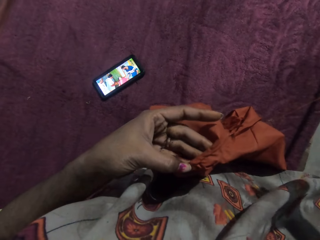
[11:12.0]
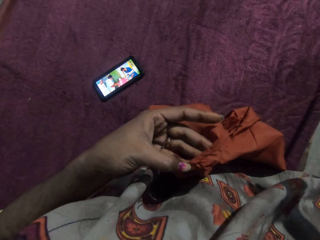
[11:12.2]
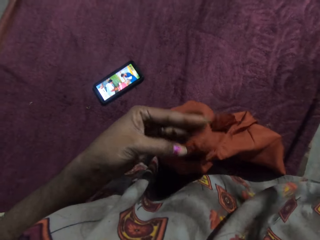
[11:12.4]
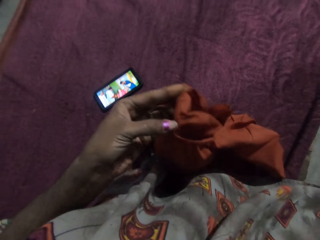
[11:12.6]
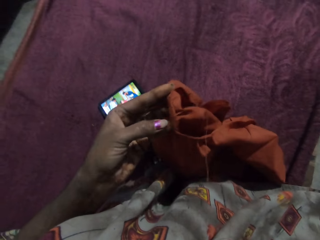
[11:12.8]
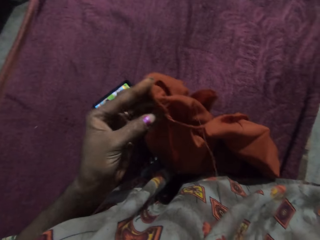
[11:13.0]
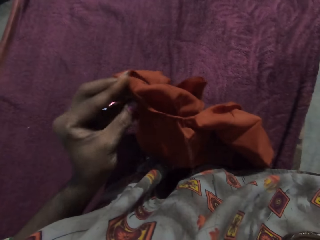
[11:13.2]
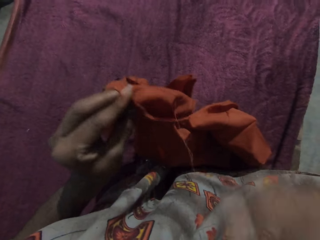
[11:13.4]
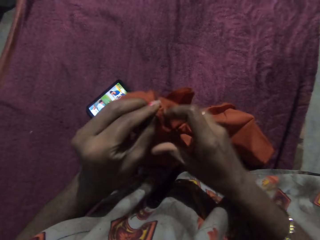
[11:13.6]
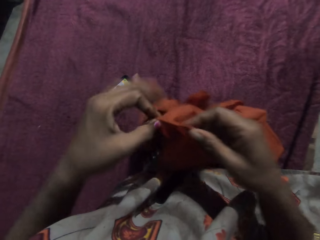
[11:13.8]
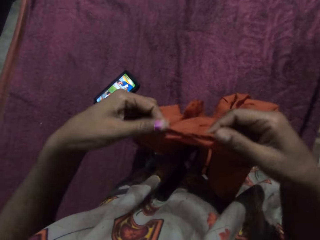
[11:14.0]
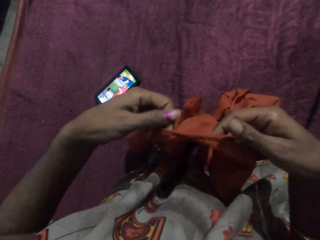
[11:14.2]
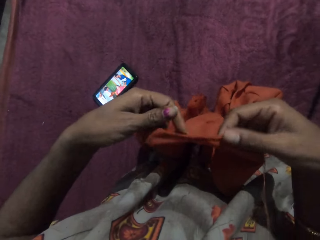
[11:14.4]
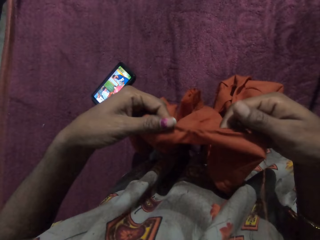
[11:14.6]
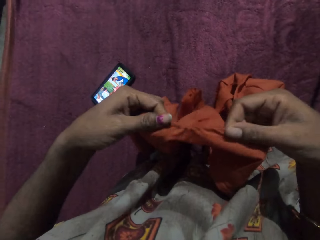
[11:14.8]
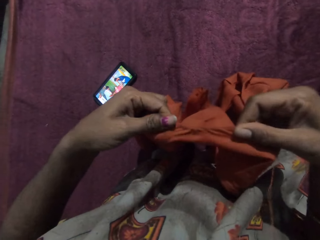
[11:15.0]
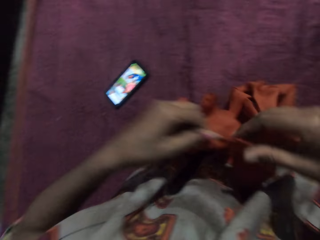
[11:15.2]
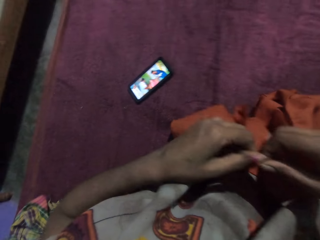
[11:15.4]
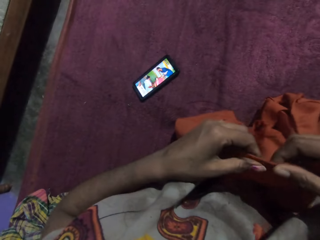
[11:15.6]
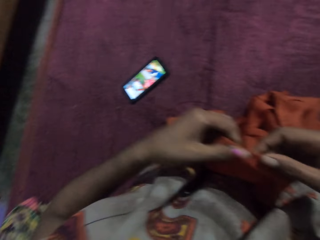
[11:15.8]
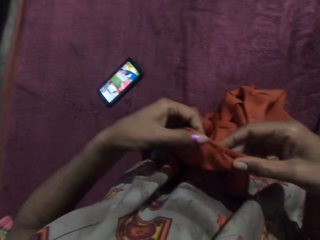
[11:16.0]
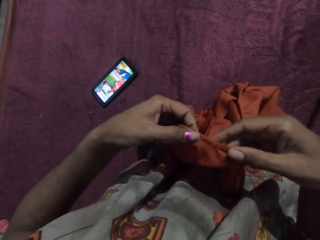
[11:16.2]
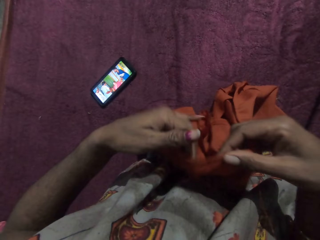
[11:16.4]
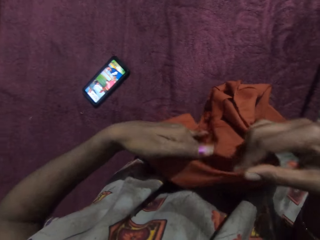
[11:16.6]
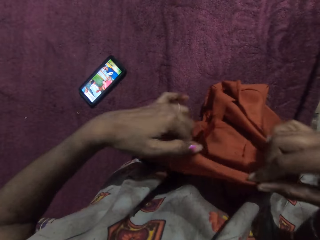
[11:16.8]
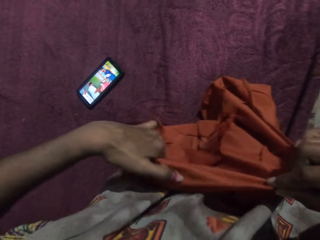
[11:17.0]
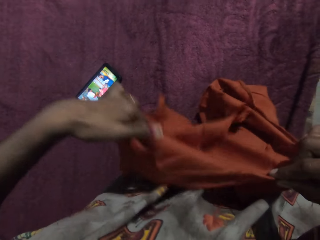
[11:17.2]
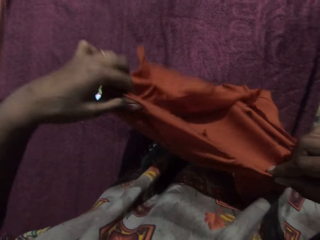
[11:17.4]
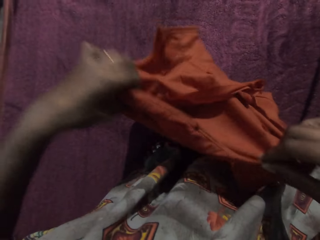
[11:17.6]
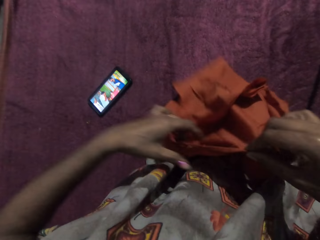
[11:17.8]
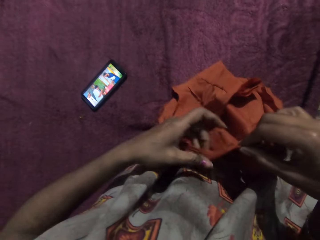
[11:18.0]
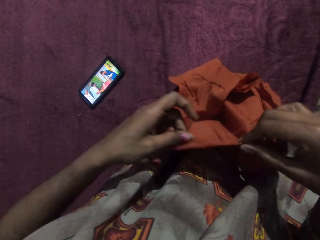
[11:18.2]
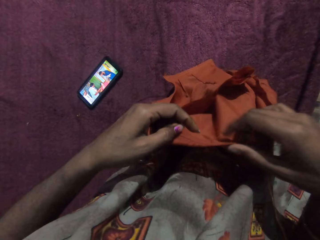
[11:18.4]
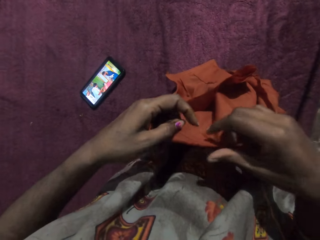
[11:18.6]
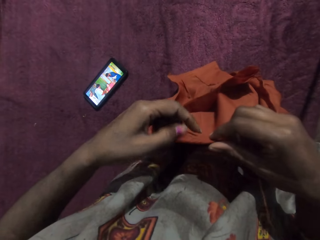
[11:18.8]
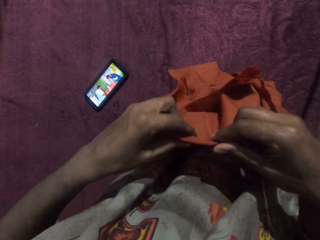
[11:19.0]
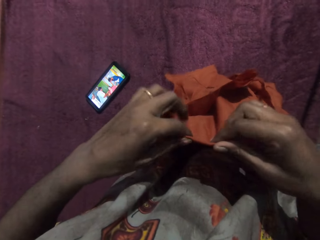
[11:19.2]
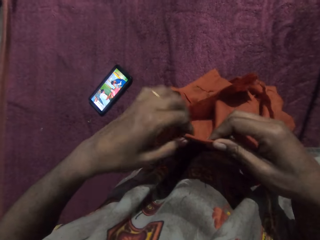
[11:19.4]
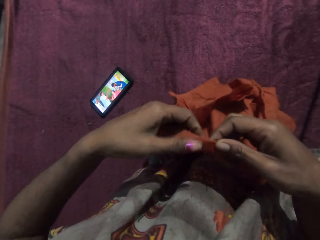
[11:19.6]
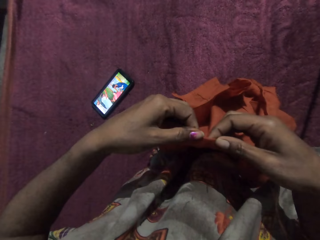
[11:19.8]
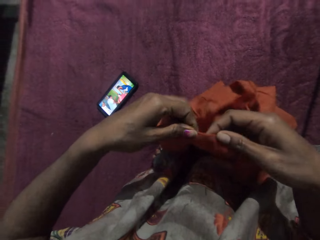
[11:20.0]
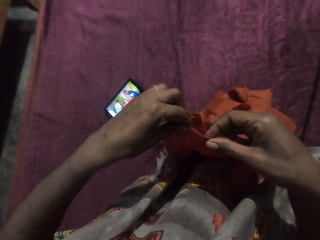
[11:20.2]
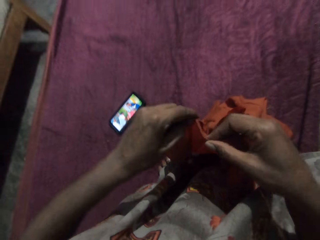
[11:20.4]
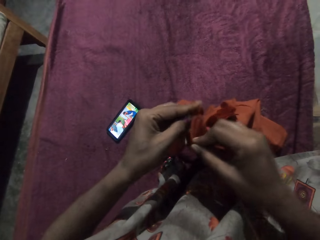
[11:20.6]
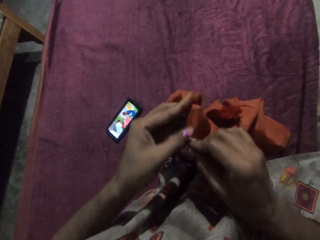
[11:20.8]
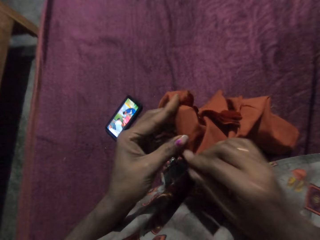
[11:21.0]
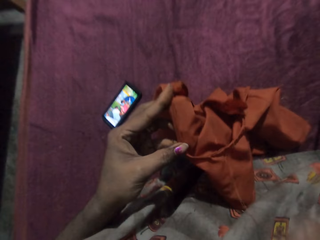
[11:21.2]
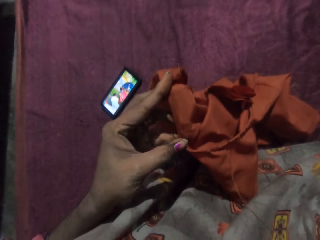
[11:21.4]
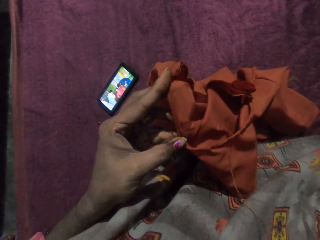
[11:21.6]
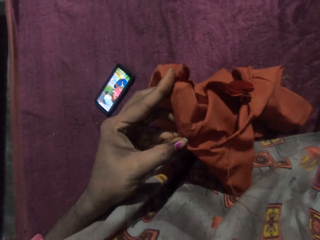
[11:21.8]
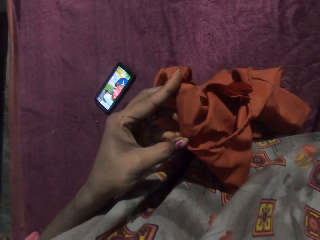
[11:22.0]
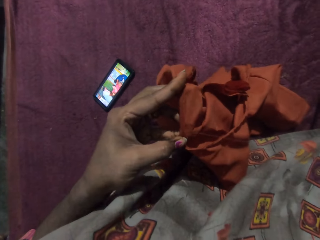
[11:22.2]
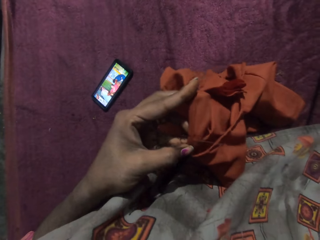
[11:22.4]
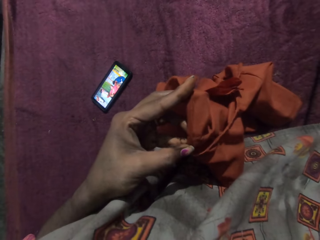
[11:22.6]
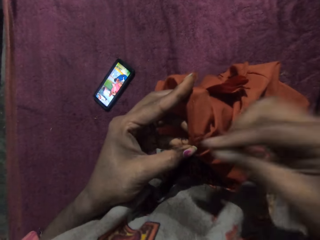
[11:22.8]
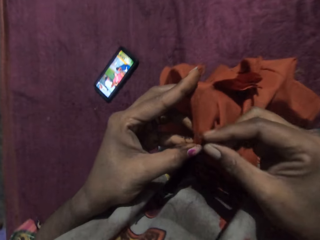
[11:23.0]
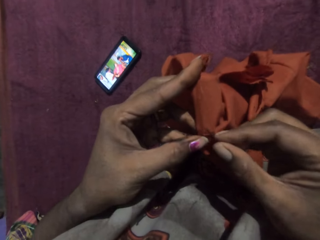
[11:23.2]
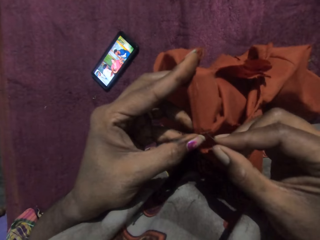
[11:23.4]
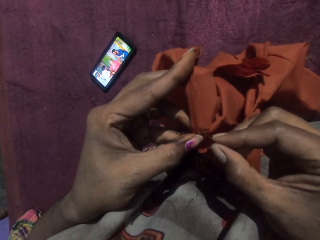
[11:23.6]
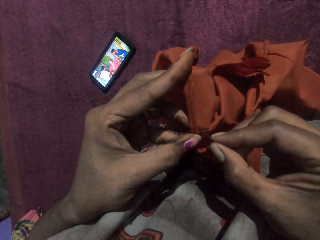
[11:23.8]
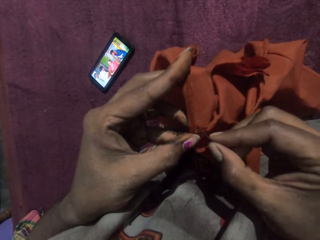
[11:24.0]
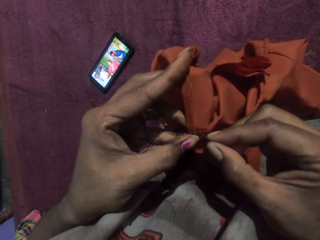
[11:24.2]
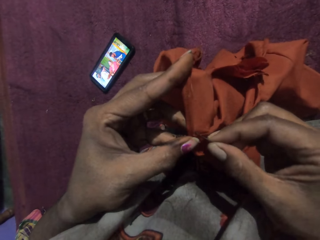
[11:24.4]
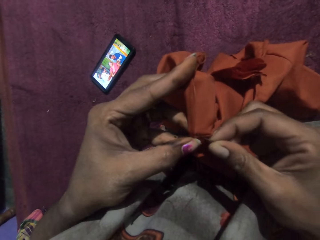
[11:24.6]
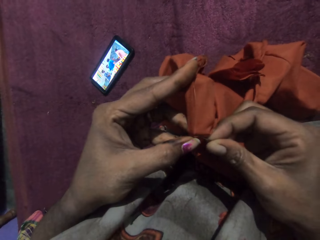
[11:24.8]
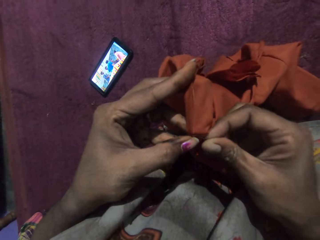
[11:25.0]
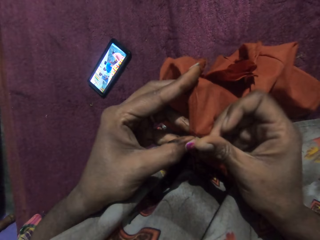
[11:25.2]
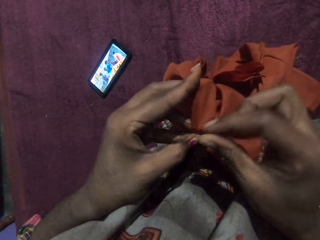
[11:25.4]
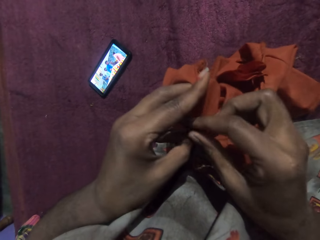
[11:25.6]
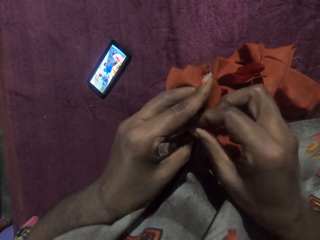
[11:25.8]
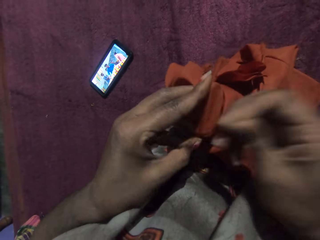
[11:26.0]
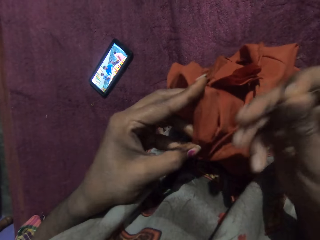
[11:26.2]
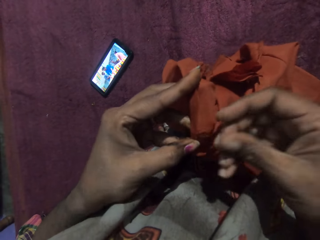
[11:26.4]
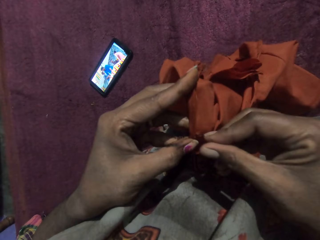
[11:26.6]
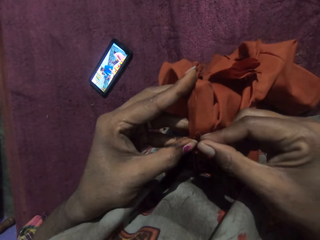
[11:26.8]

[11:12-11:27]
The camera wearer turns the cloth with both hands and stretches the cloth with both hands. She sews the cloth in her left hand with the sewing needle and thread in her right hand.

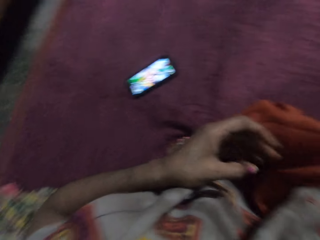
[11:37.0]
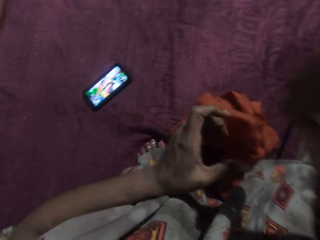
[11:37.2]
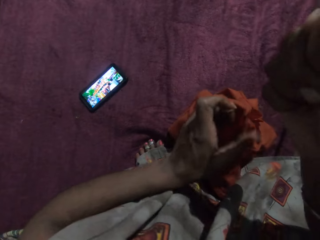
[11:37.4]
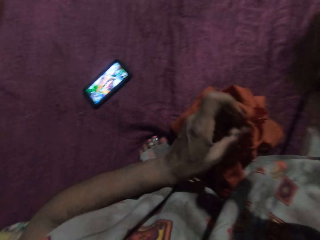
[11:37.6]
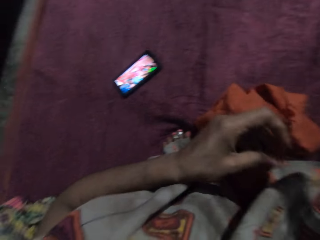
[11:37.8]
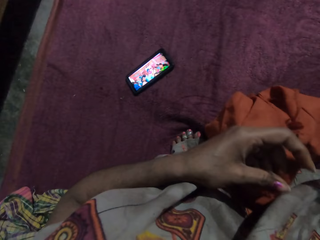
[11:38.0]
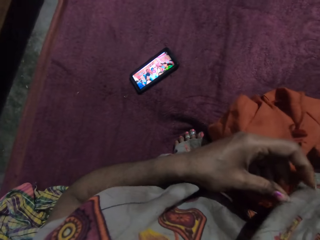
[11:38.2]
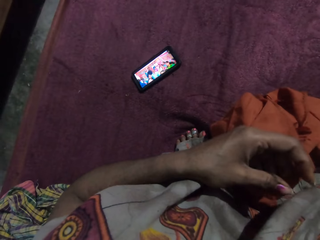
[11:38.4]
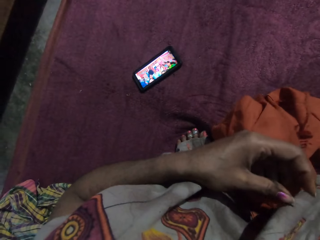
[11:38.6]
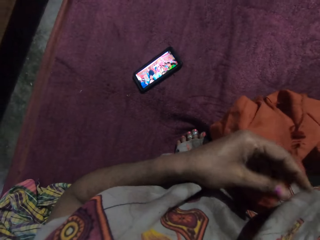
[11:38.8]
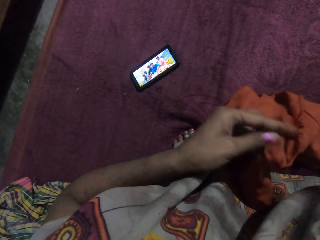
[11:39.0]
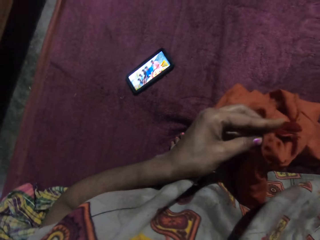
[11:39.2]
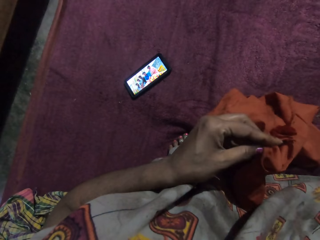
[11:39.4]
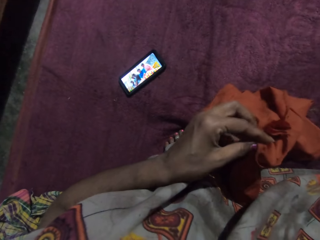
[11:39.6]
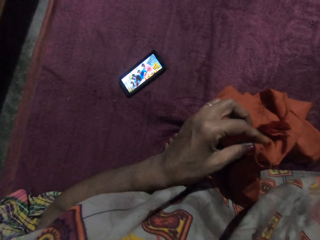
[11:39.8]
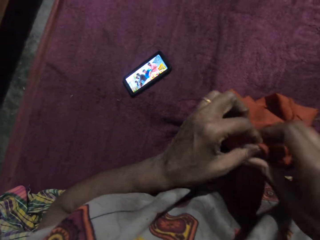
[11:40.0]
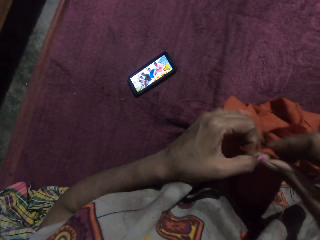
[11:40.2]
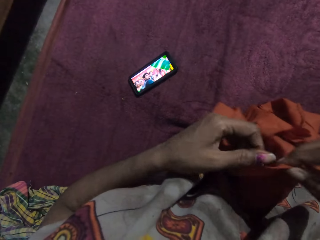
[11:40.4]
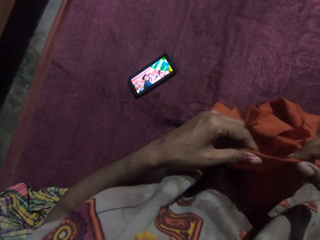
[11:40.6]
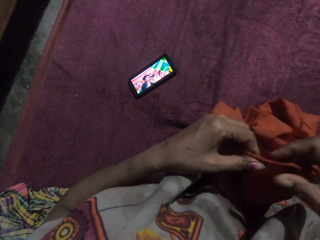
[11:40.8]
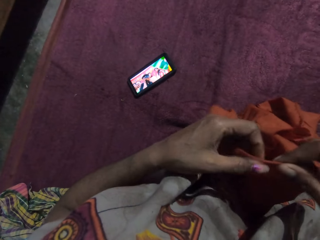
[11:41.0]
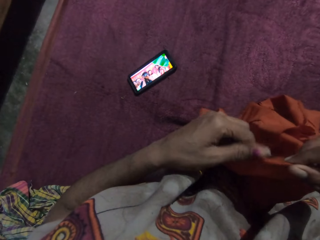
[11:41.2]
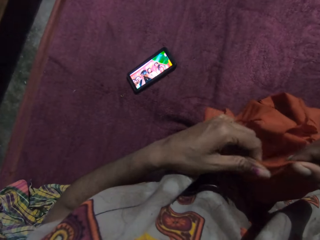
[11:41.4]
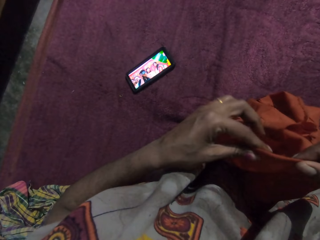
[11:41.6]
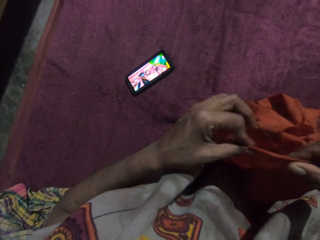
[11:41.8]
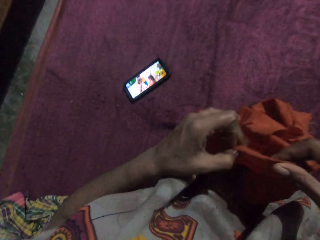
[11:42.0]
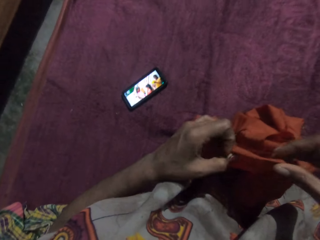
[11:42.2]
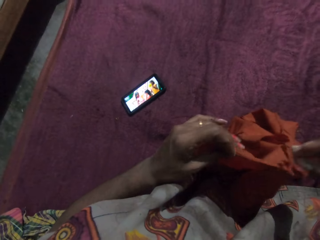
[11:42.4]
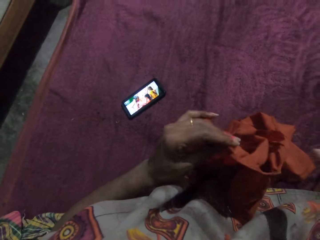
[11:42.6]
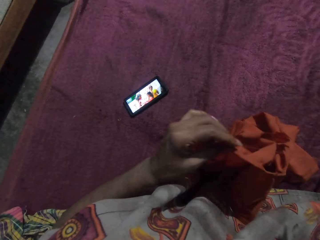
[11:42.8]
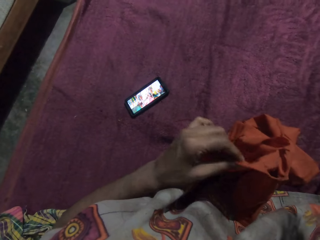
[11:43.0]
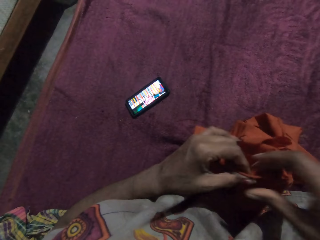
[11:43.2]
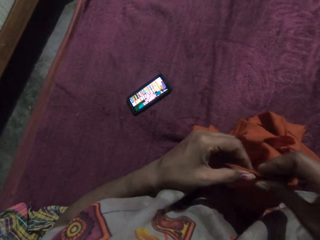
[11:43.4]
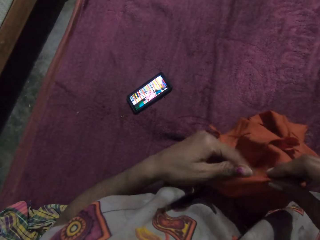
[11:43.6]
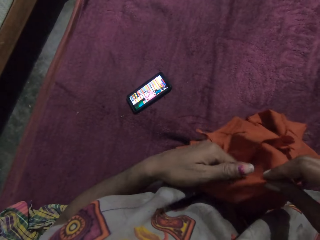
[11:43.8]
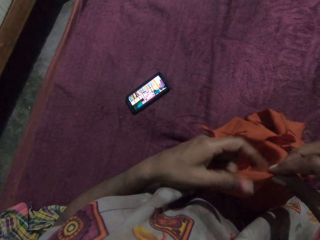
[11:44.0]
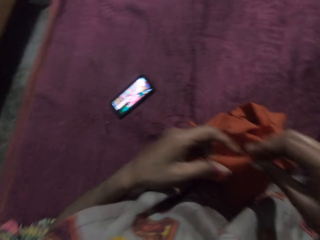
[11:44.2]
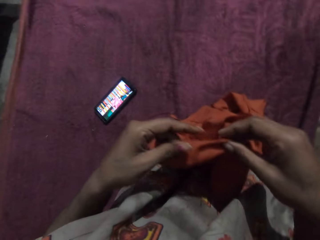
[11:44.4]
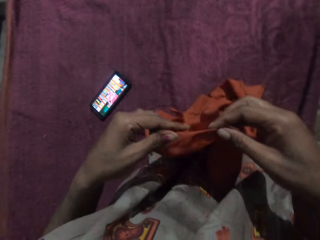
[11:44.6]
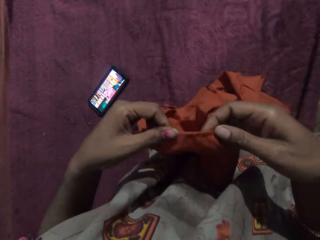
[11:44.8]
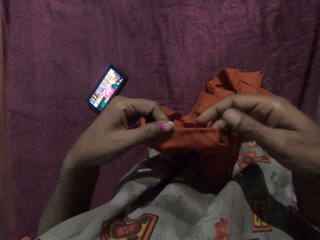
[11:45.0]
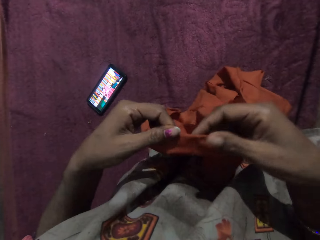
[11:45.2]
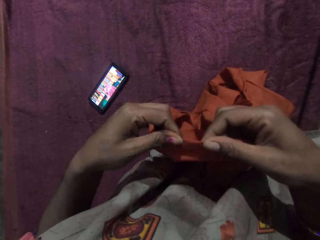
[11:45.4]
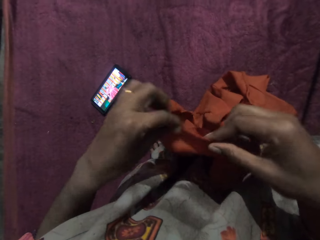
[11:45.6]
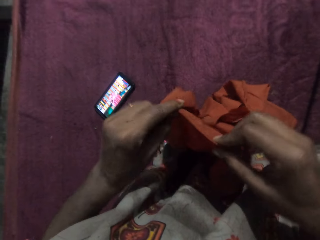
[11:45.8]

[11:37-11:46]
The camera wearer stretches the cloth with both hands. They hold the cloth.
